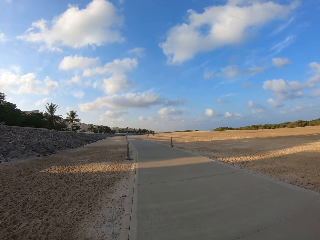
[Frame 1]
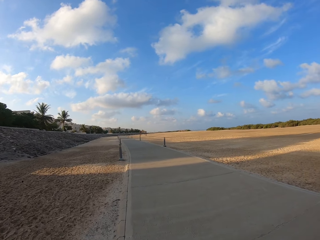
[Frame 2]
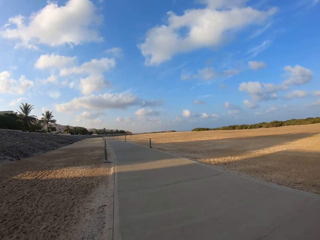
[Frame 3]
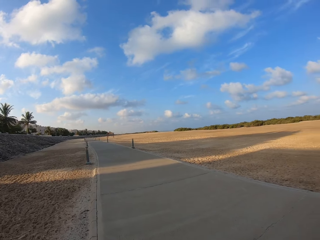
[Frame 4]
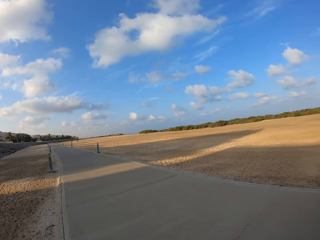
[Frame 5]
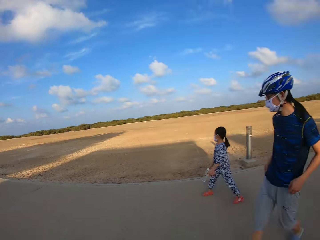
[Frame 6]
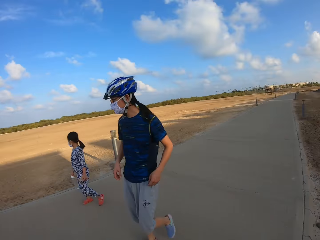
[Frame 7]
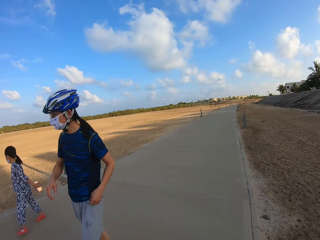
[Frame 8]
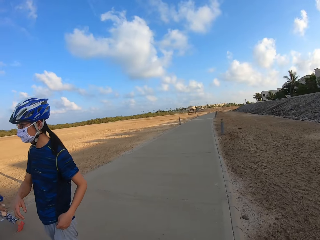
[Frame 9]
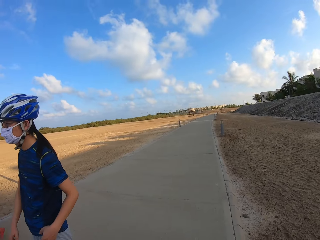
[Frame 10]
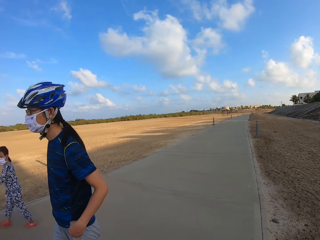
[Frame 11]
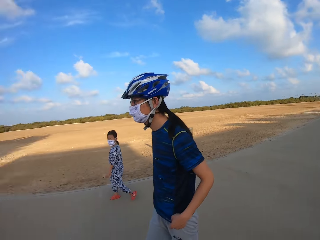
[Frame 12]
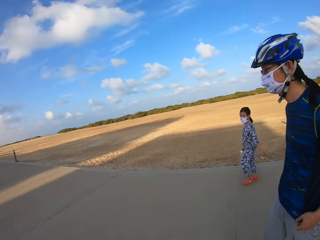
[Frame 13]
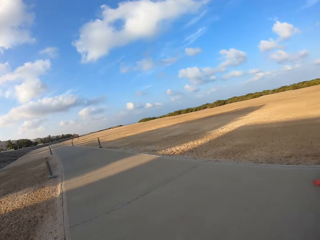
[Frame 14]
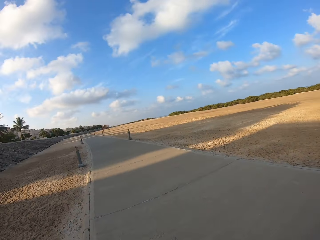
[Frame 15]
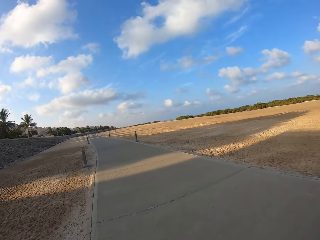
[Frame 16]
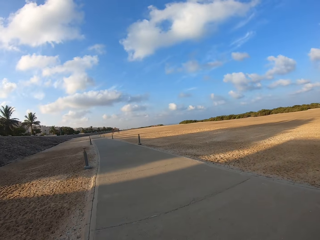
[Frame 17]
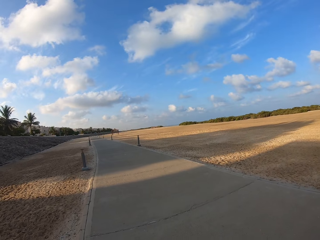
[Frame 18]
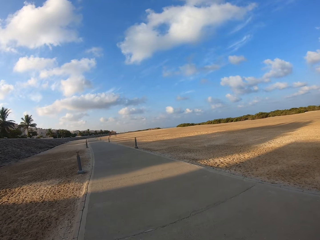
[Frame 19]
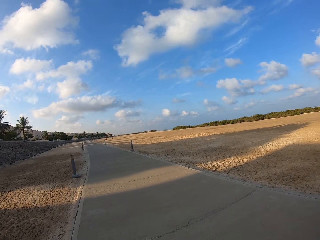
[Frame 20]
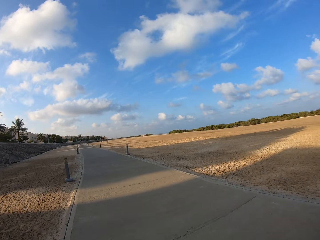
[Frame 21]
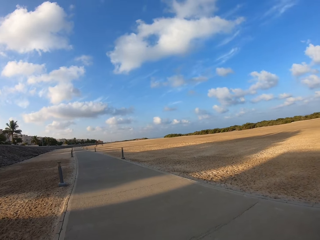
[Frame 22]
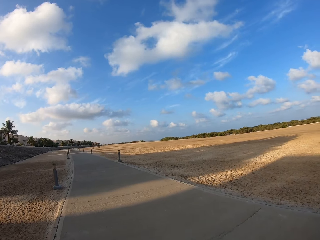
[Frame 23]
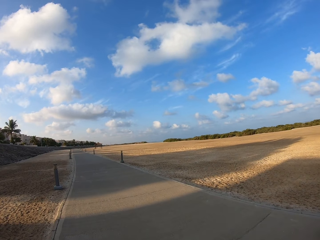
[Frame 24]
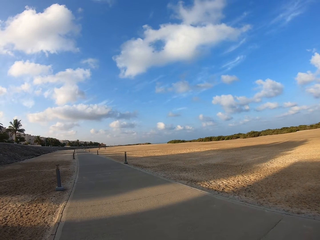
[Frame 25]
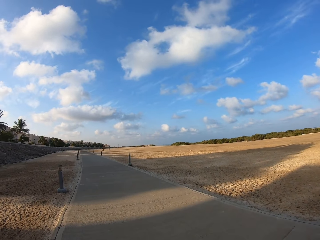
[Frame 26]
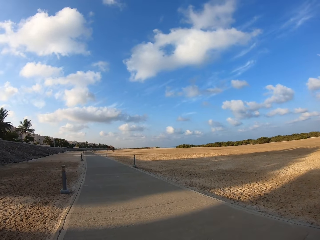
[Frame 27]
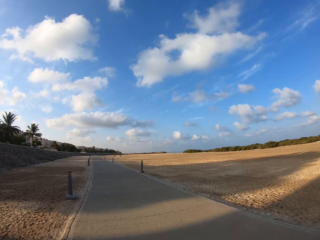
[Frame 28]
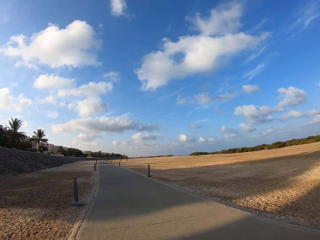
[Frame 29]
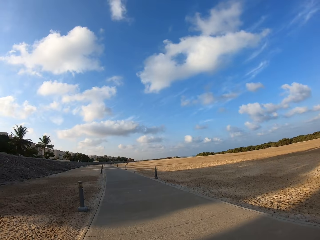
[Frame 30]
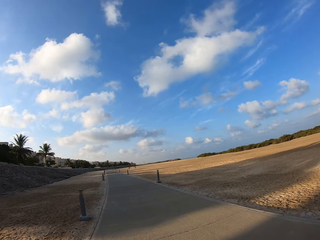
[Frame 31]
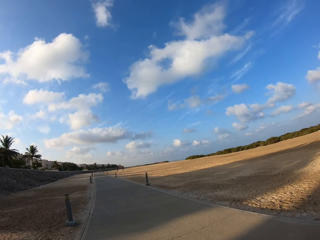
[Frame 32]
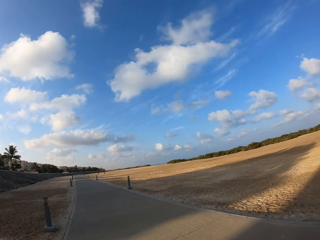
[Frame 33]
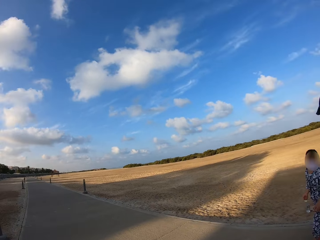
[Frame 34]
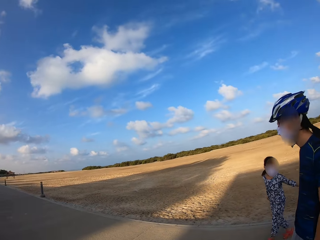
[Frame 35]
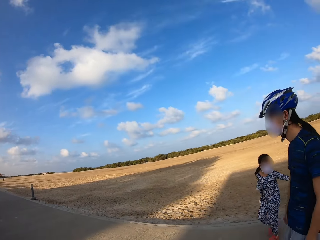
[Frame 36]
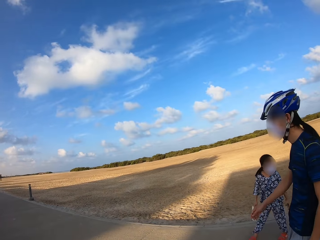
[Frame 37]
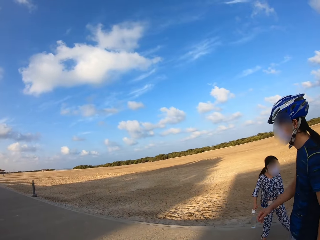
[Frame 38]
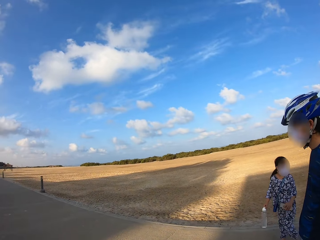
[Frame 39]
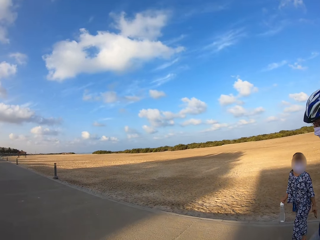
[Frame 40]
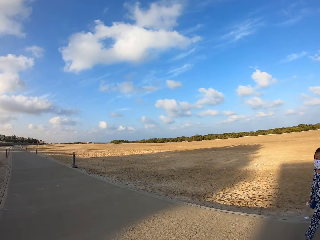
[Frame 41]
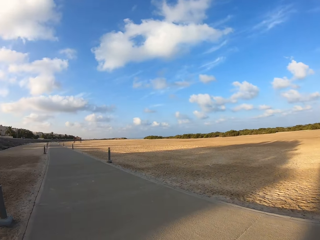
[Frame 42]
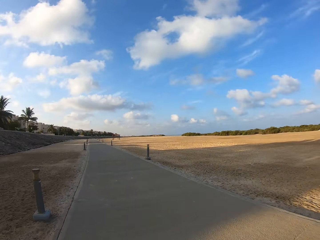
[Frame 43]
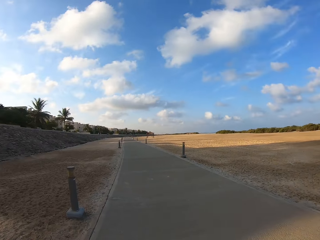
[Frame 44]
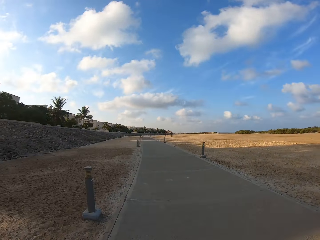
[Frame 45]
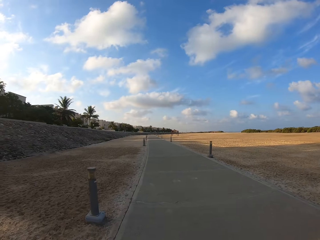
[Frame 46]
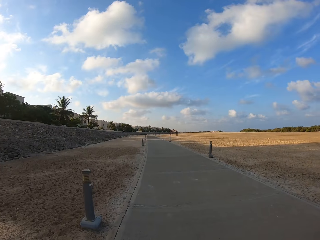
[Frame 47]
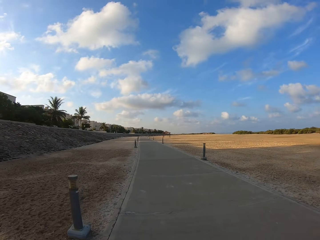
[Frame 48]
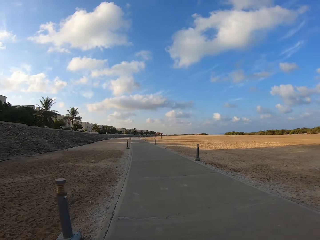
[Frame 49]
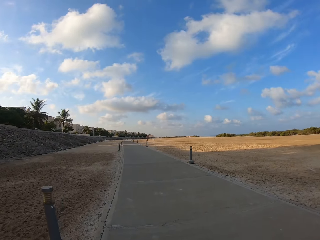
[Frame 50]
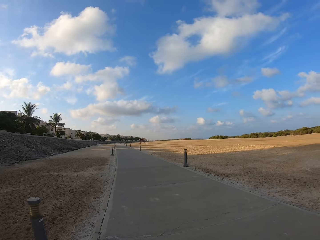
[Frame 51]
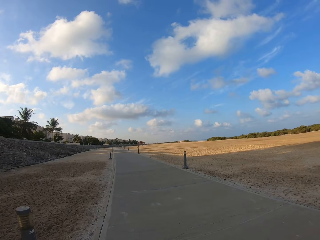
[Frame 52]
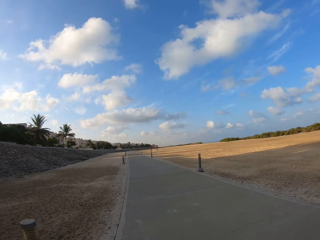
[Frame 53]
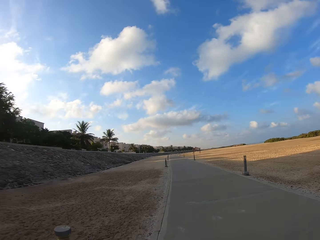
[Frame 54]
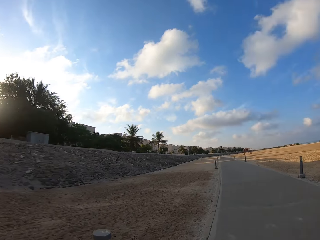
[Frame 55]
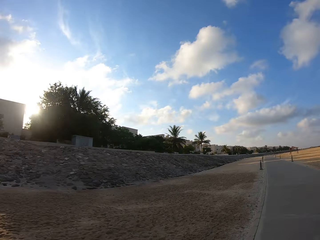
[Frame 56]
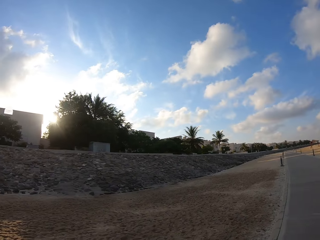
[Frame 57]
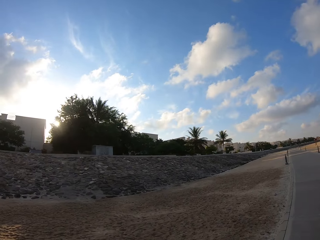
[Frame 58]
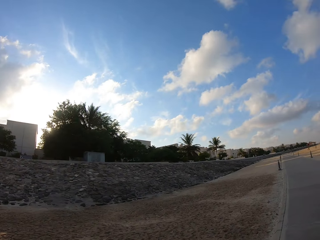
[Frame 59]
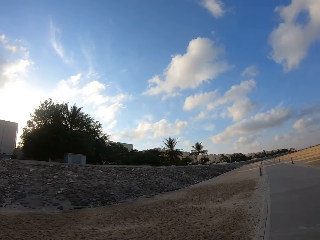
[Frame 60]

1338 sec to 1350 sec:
The camera wearer looks around. They walk on the sidewalk. They look around. They walk on the sidewalk.

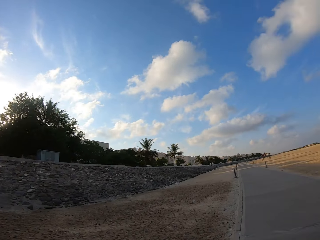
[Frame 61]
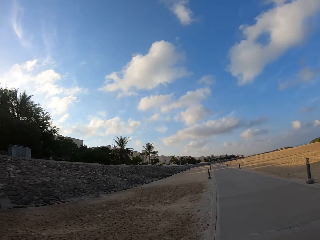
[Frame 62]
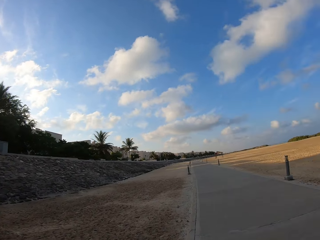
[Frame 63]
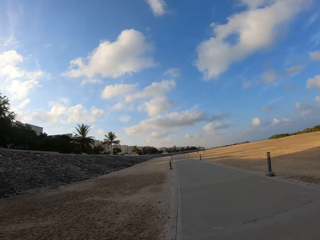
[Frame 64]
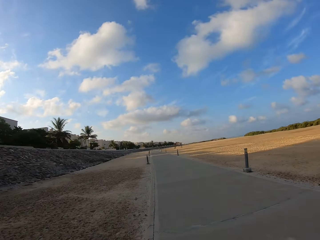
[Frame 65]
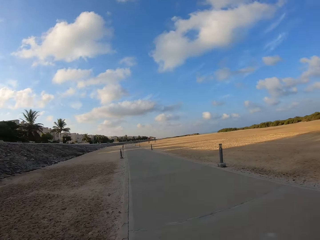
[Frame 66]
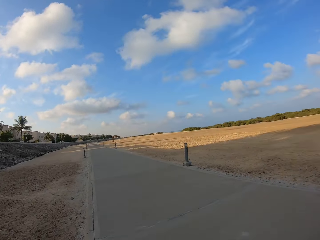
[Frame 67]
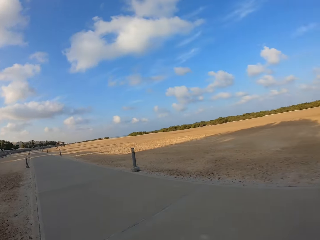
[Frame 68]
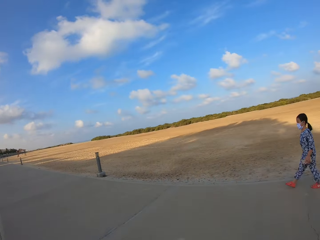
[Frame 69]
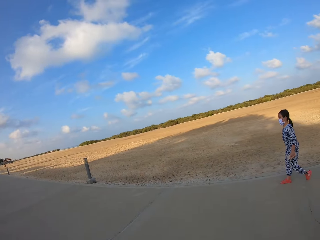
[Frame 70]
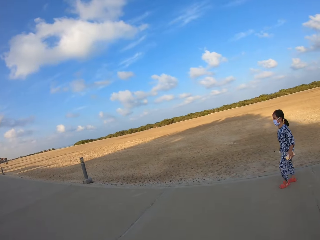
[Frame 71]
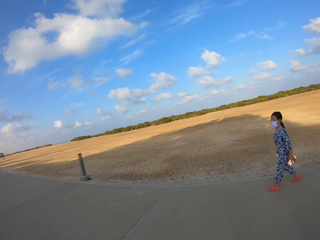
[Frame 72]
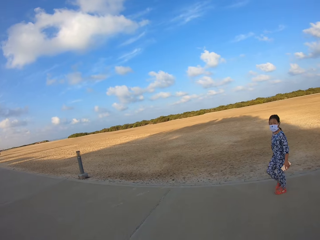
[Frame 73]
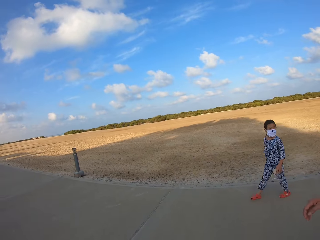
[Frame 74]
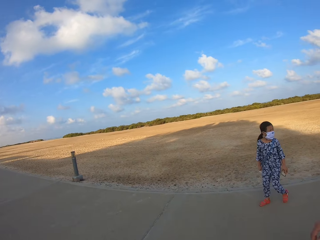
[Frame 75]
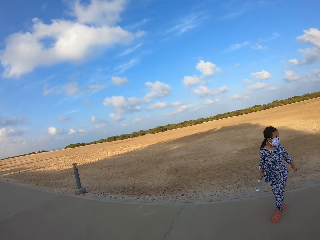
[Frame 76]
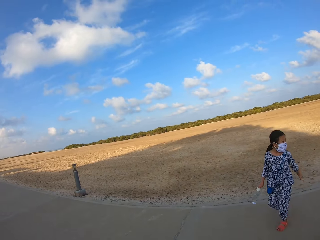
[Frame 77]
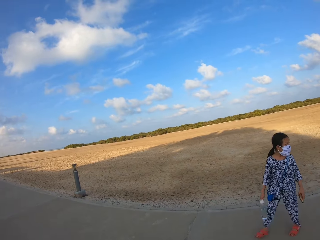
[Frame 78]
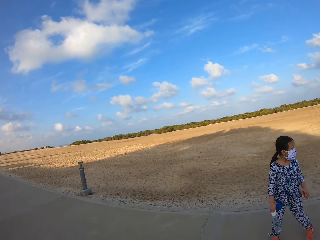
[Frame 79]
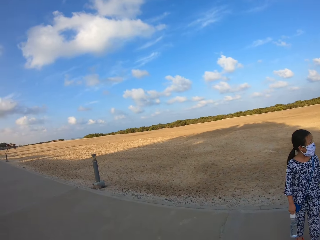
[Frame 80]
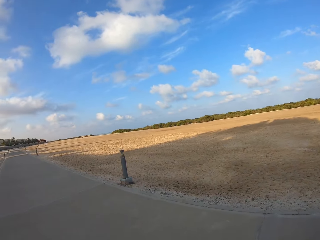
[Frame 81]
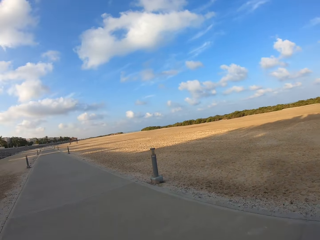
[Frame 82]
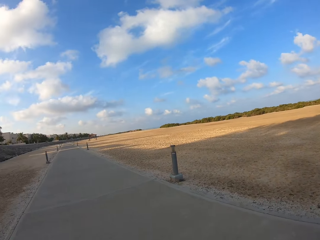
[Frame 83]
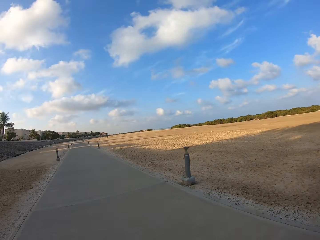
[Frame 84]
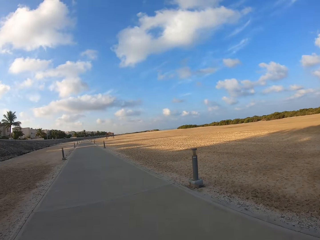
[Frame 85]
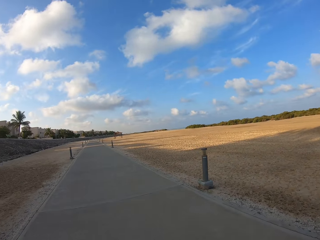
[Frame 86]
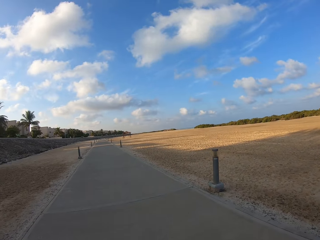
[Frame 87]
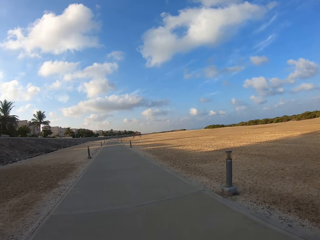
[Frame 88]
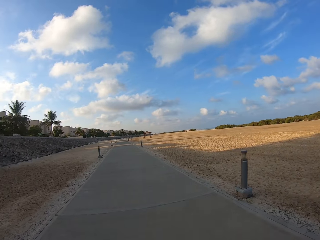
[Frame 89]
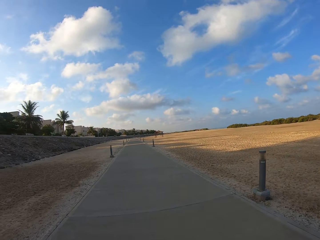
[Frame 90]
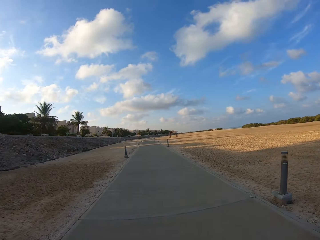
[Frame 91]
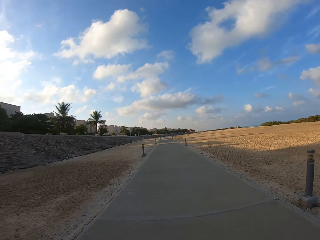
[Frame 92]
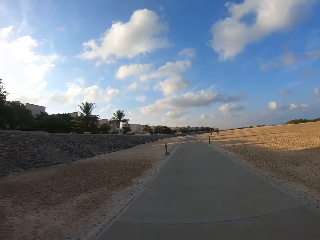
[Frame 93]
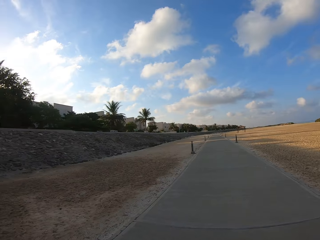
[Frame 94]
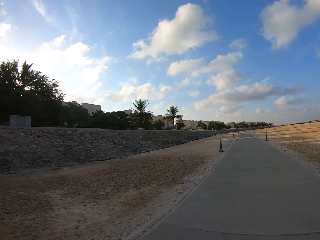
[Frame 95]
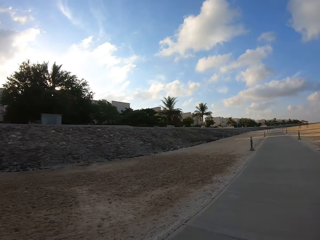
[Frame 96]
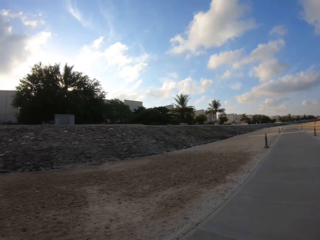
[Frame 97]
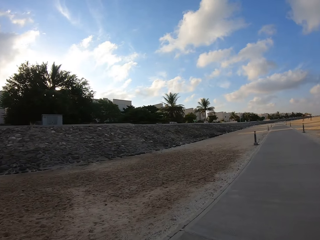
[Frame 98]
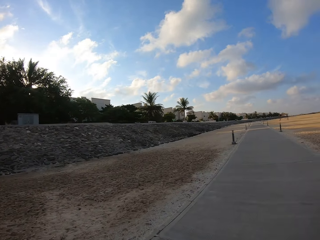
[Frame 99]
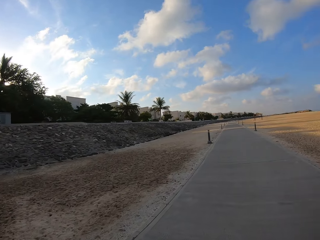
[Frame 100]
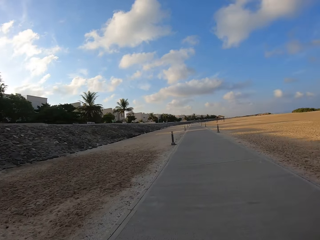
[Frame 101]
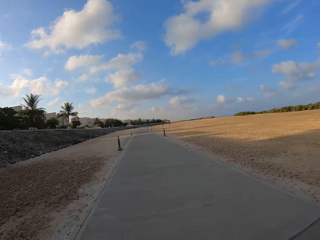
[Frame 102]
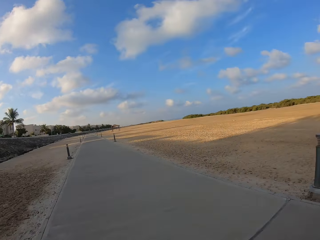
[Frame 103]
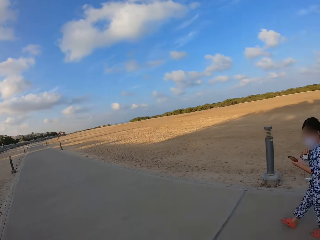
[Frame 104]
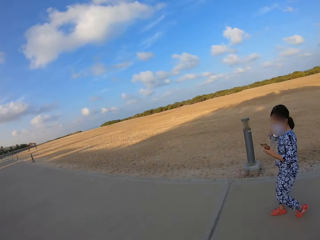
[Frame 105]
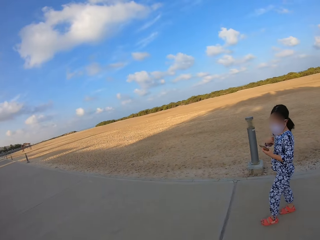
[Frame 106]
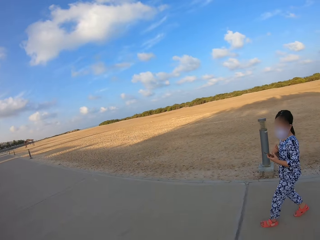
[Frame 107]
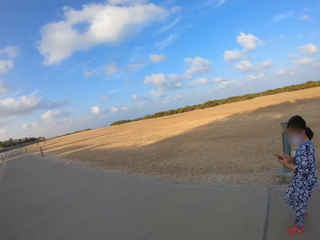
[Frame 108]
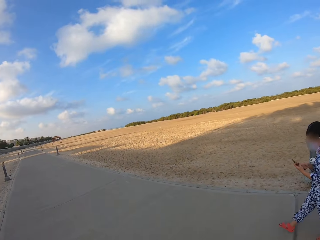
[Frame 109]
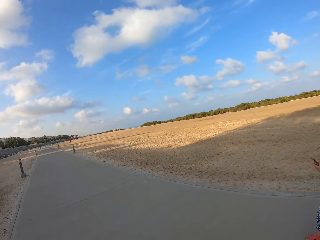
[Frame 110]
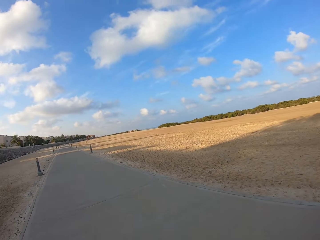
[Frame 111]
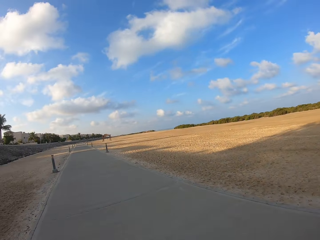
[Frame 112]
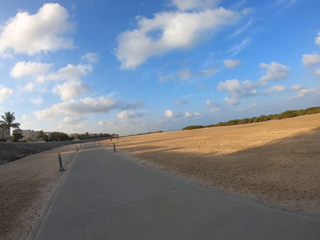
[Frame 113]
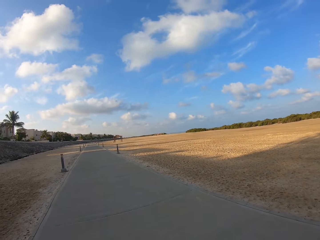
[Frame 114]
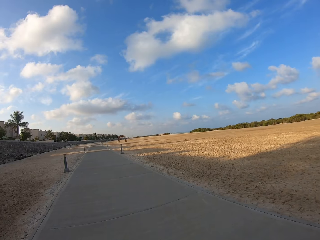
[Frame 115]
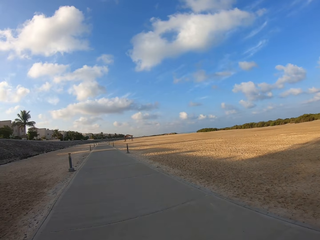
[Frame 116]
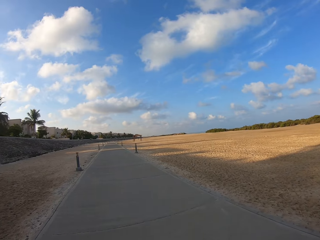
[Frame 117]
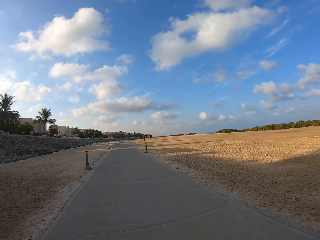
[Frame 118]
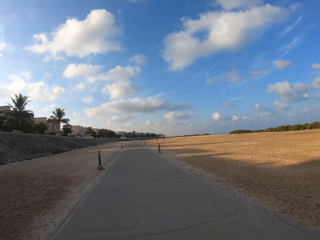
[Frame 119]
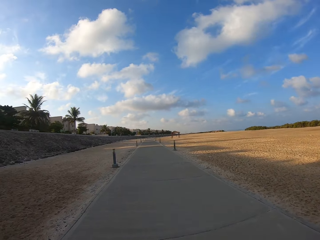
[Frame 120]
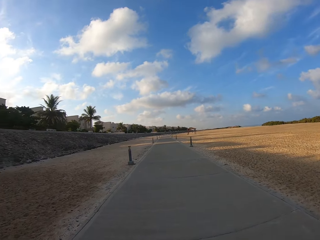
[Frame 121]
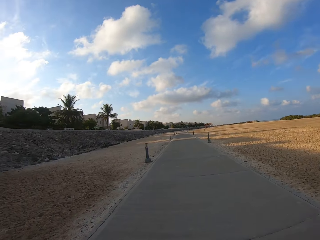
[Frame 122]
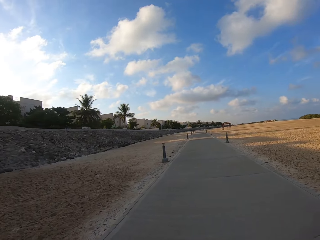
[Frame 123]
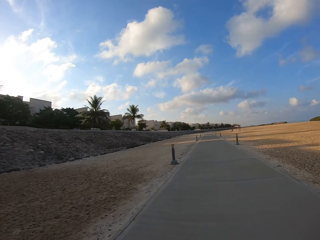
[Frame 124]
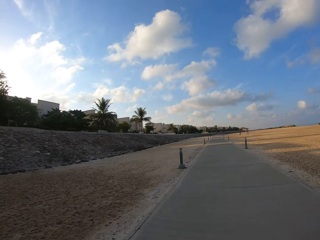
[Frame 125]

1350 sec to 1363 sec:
The camera wearer looks around. They walk on the sidewalk. They look around. A girl looks at the phone screen. The camera wearer walks on the sidewalk.
